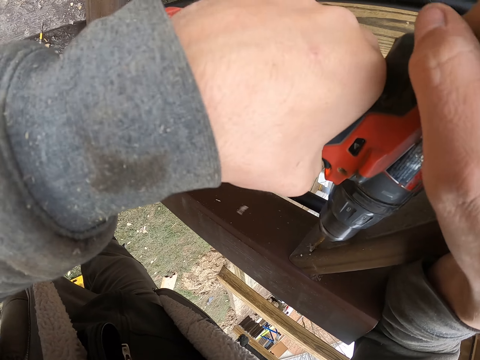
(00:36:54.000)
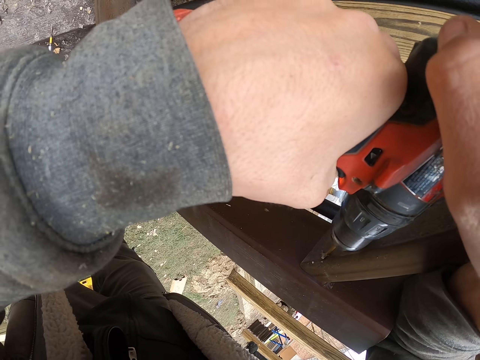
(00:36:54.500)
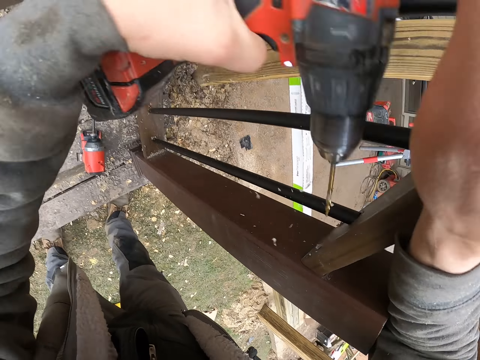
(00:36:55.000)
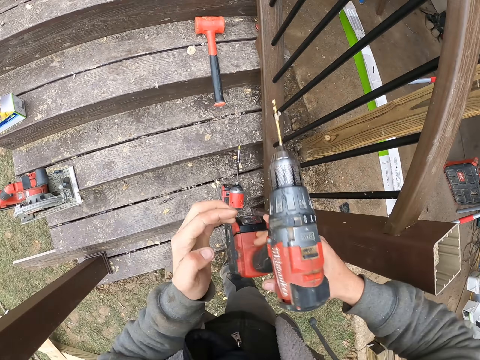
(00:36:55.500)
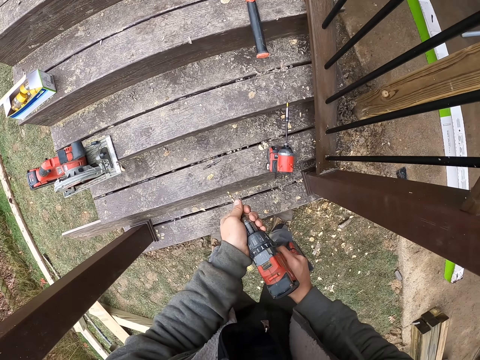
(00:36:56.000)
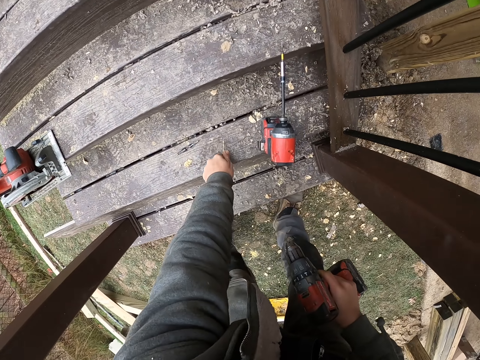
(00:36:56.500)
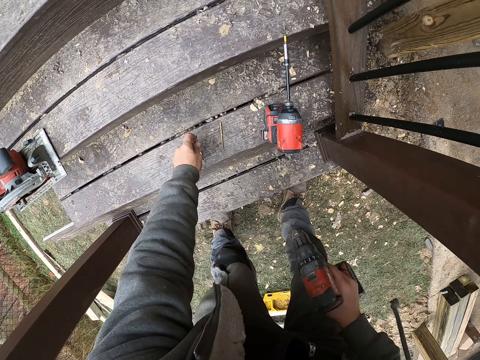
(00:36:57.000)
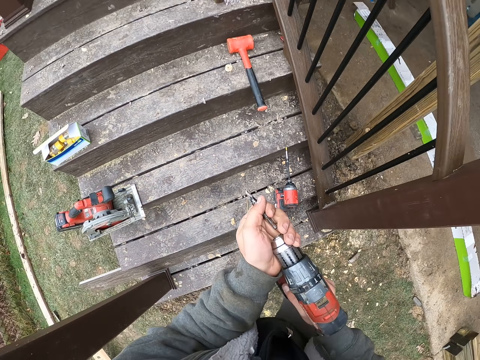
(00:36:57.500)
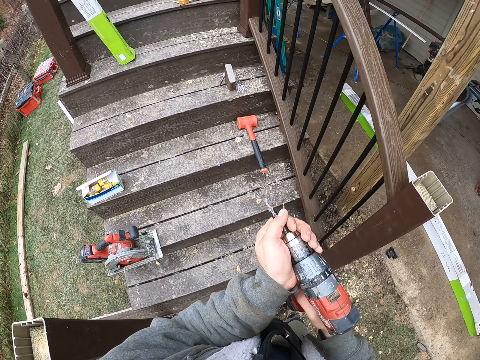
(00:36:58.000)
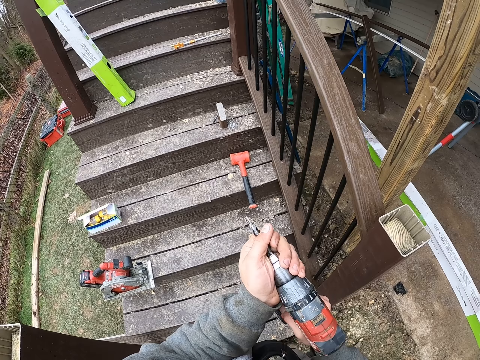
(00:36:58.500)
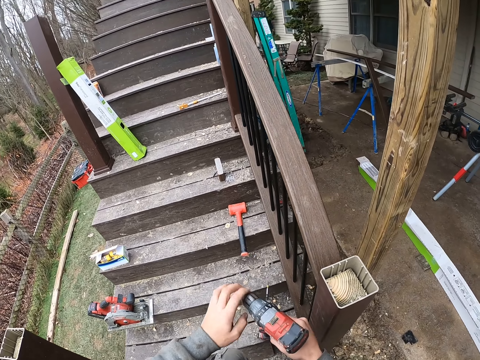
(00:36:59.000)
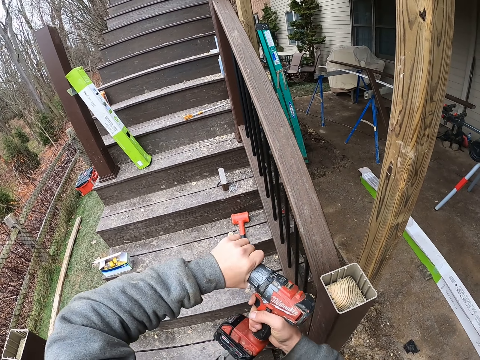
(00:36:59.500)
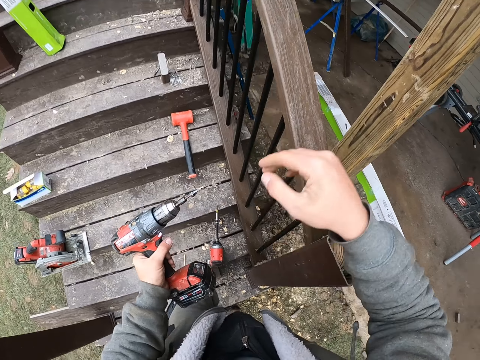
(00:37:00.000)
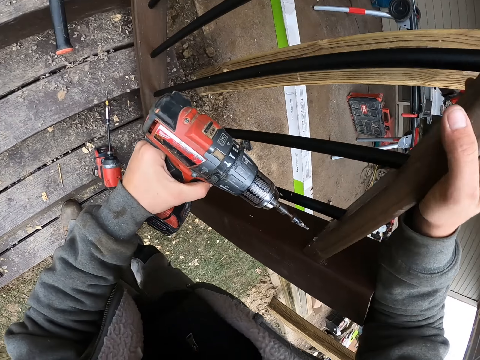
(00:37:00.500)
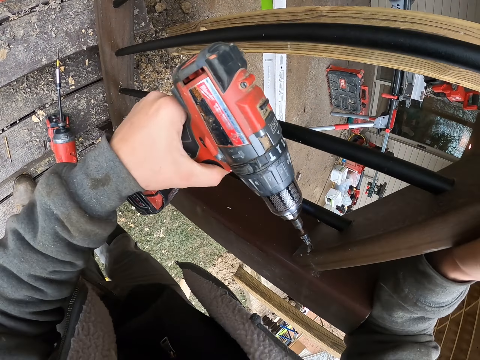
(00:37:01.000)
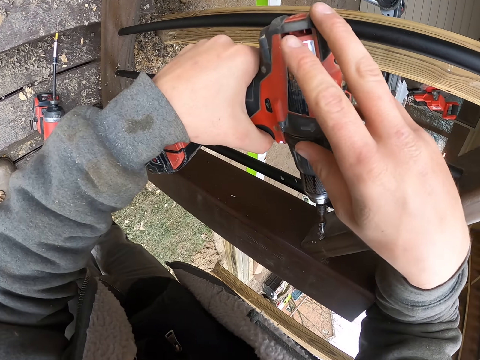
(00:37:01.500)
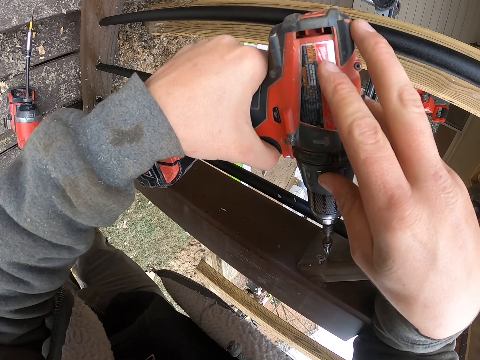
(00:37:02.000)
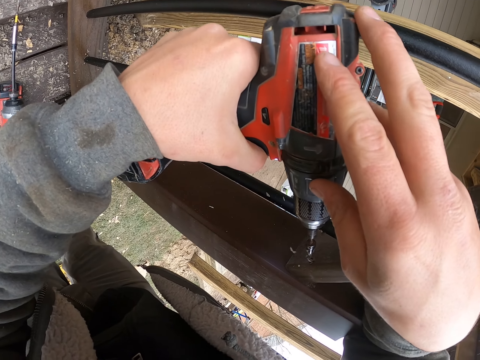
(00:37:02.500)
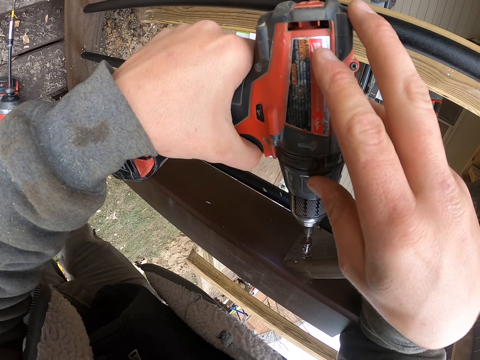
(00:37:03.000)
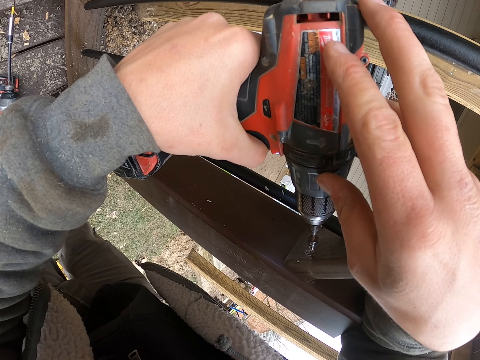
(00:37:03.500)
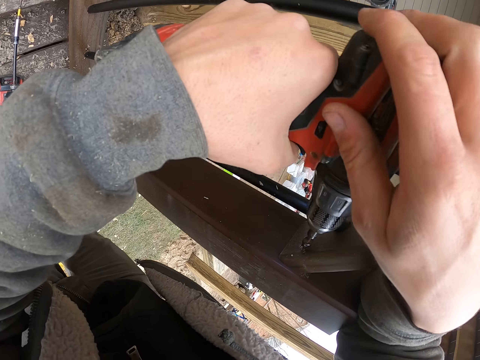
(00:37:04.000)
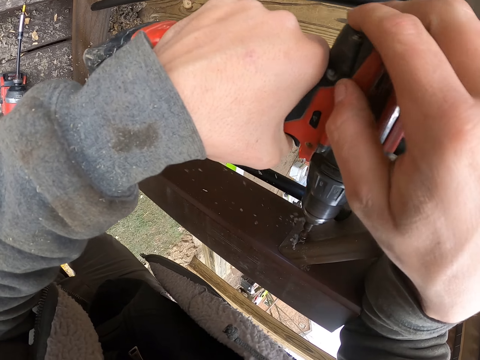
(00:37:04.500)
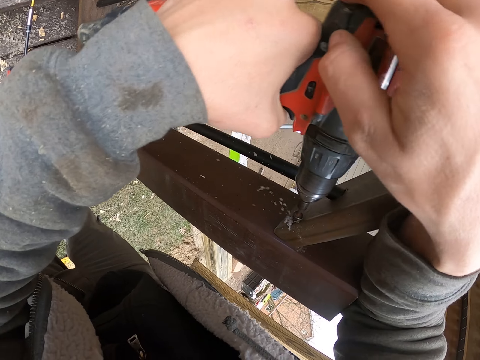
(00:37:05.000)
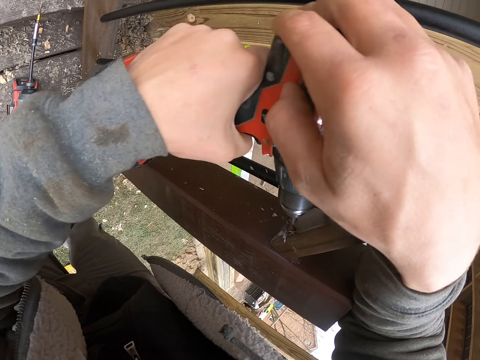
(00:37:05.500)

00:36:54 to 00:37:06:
The camera wearer holds the drill on the other hand. They remove part of the drill from the drill gun. They place down the part of the drill on the stairs. They pick up the part of the drill. They put the part of the drill in the chuck. They tighten the selector. They hold the drill with the other hand. They hold the stairs handle. They drill under the hand rail. They adjust the drill. They drill.

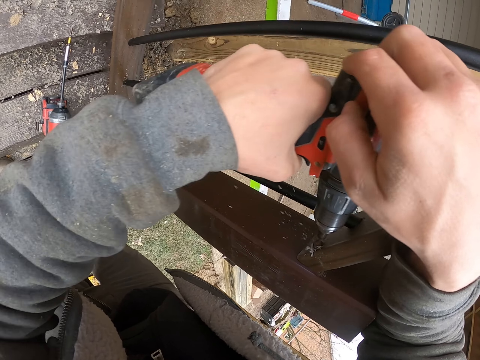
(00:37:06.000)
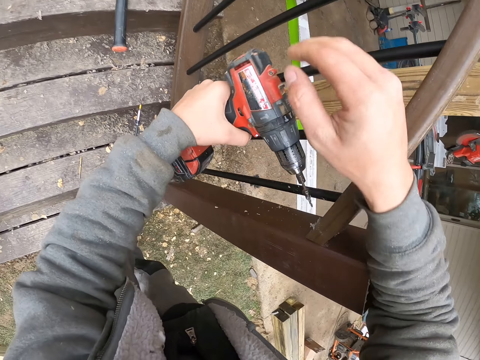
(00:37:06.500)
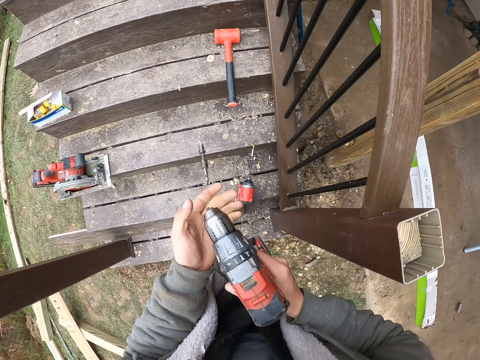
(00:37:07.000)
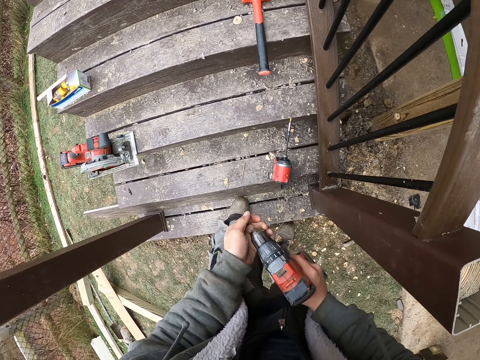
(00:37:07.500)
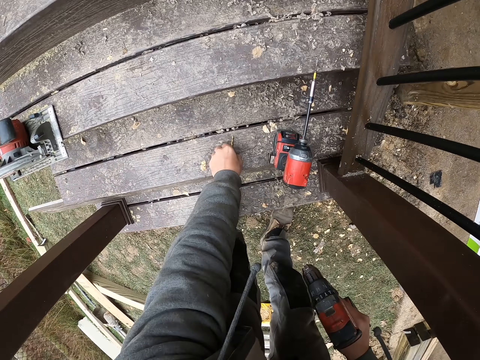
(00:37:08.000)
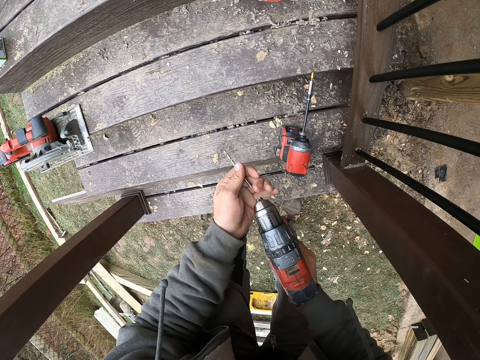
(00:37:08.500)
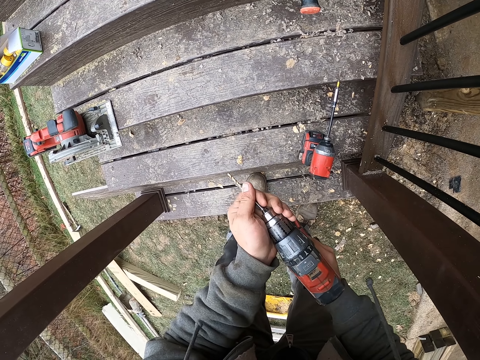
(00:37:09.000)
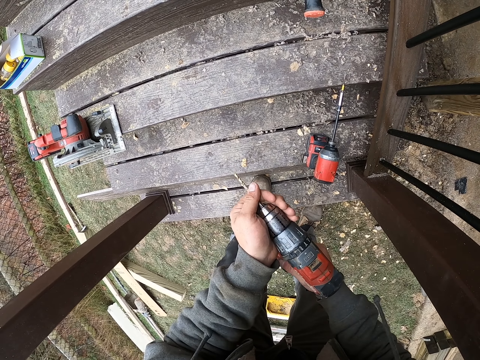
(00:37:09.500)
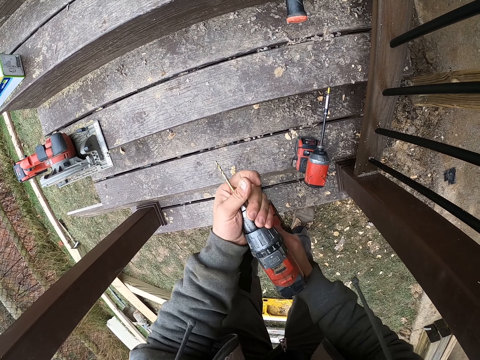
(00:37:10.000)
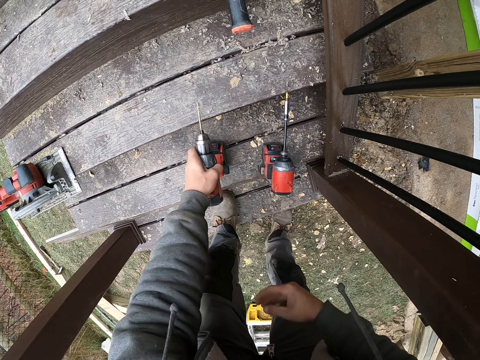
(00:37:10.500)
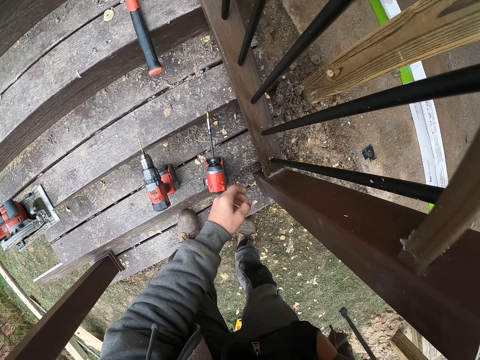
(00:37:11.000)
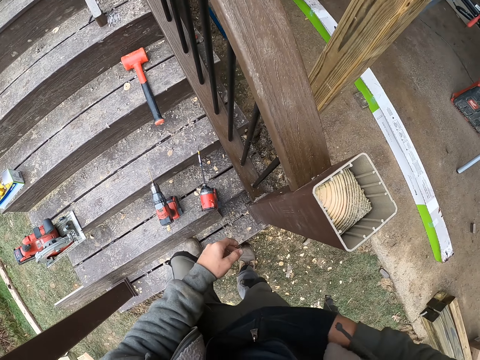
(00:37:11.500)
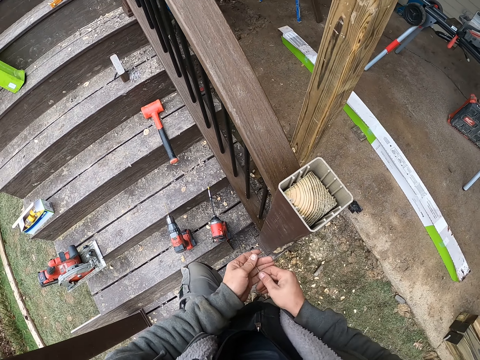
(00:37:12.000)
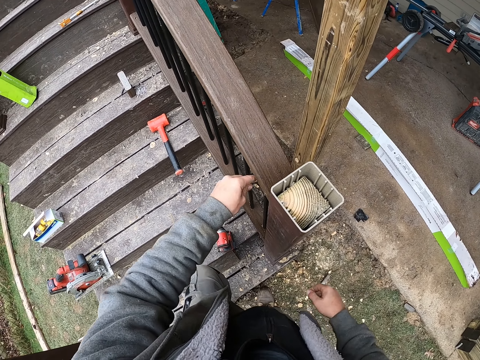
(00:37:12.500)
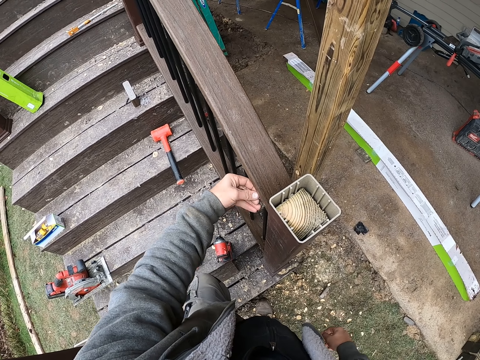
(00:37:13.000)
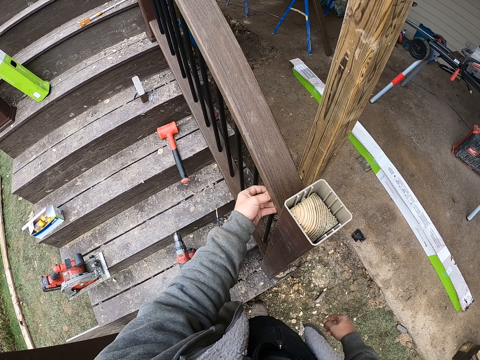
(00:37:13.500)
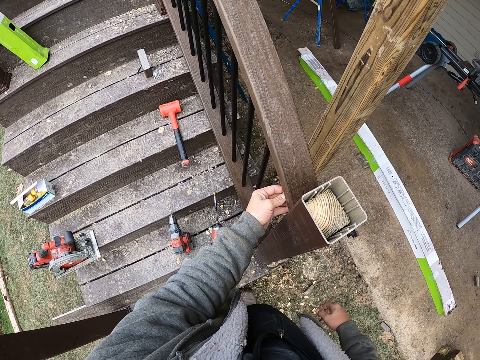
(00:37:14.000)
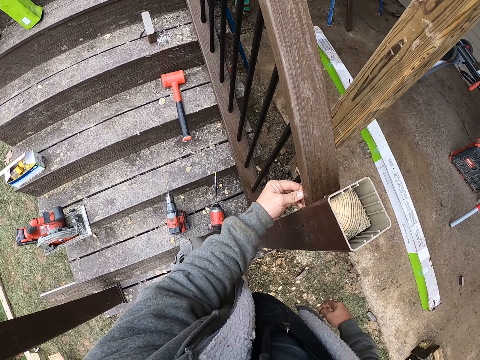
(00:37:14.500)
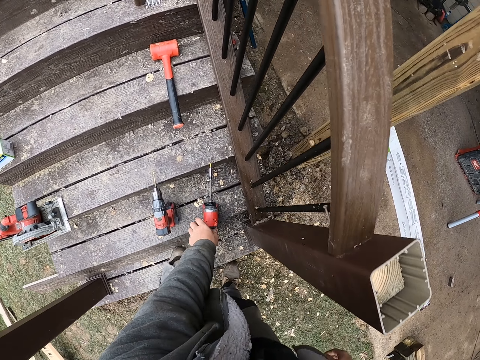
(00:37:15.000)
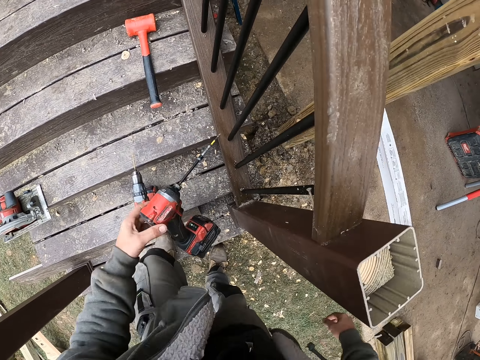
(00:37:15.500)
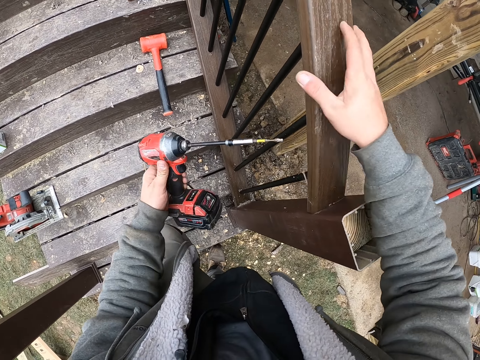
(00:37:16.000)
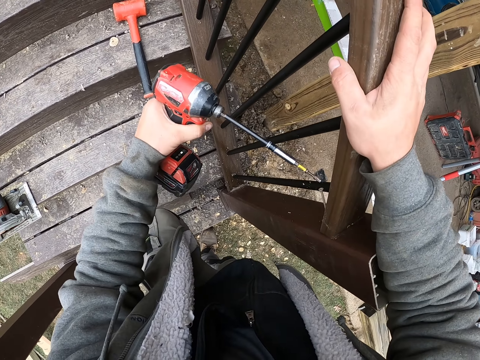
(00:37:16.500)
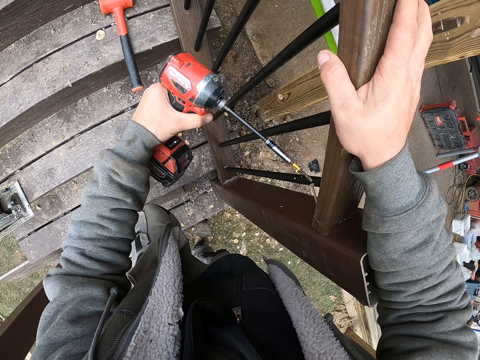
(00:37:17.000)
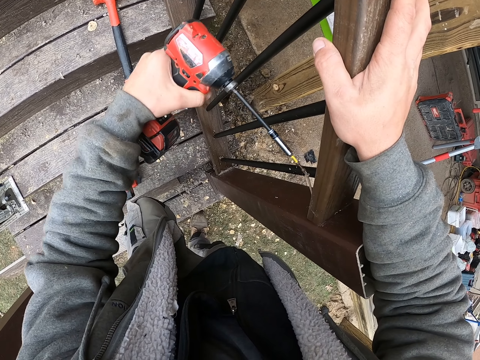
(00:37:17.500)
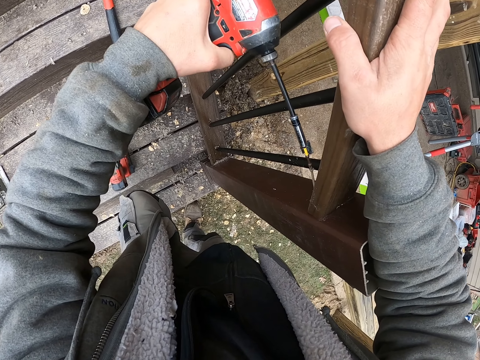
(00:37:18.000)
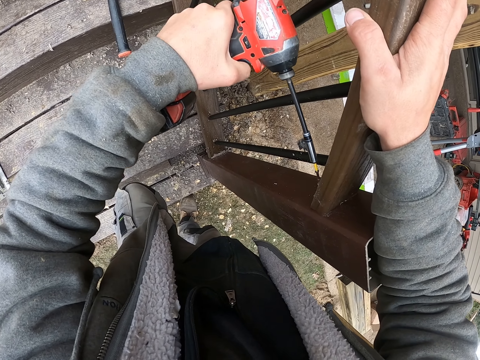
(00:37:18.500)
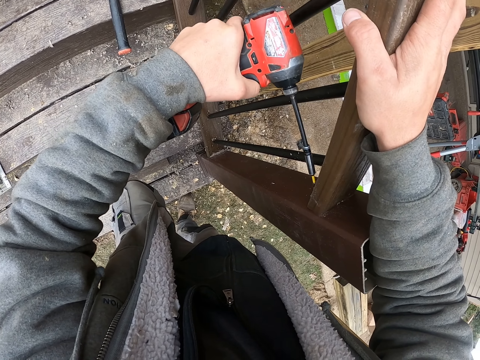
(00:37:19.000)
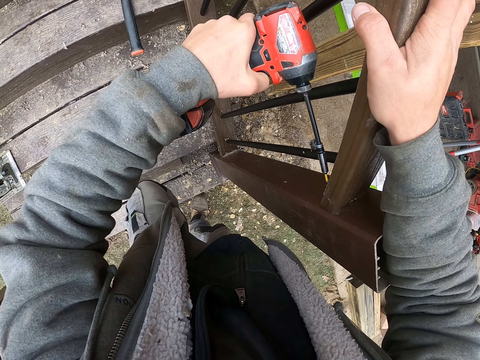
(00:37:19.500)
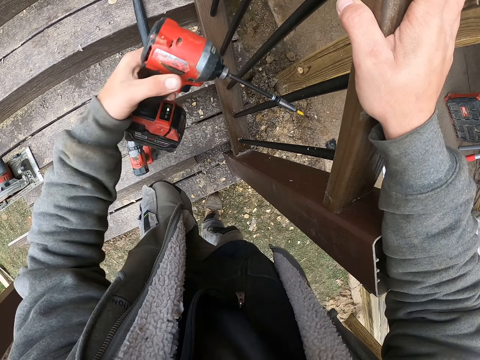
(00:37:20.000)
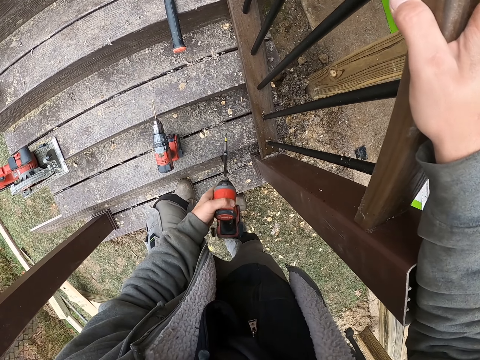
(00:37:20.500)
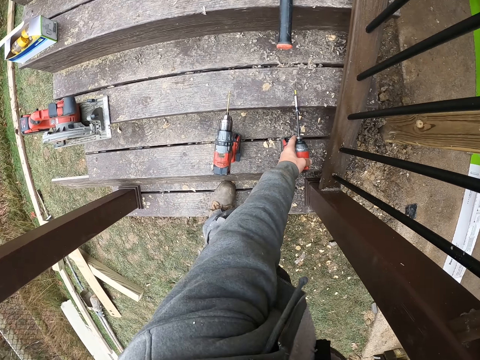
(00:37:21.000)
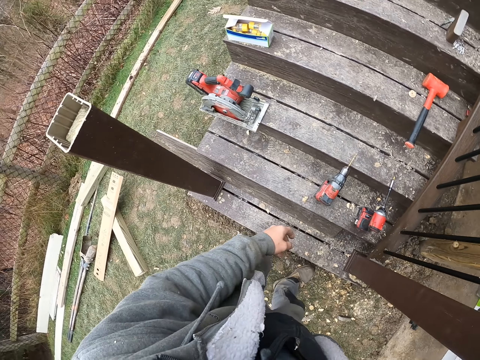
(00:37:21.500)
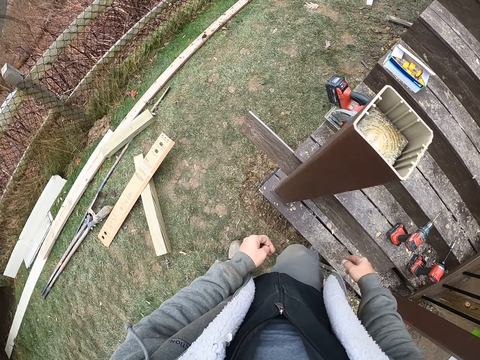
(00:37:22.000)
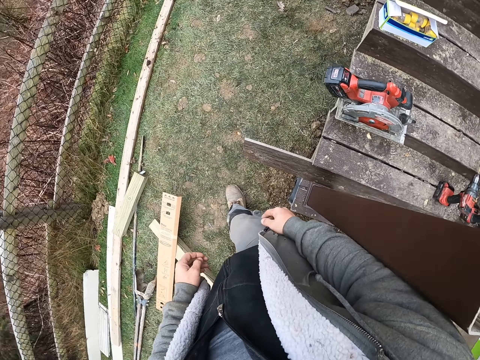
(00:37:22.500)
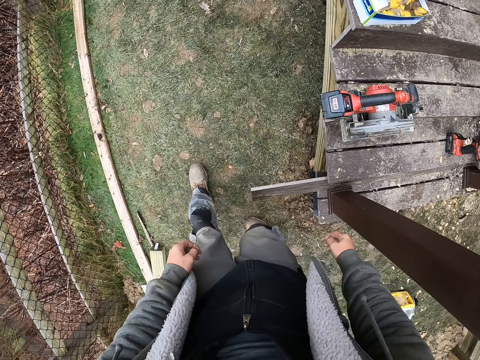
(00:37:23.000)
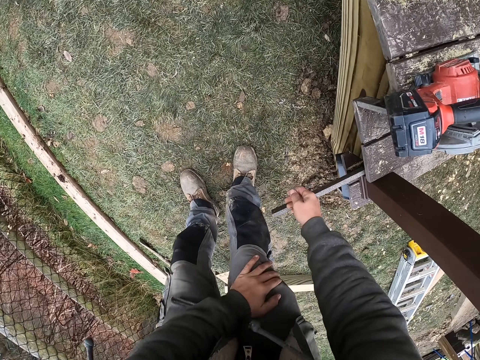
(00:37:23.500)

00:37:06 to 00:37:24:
The camera wearer holds the drill with the other hand. Part of the drill falls. They remove the drill from the drill gun. They pick up the part of the drill. They place the part of the drill in the chuck. They place the drill gun on the step. They hold the nail. They place the nail in the hole under the hand rail. They pick up a nail gun or nail driller. They hold the stairs handle. They fix the nail with the nail gun. They hold the nail drill. They place the nail gun on the step. They walk.
